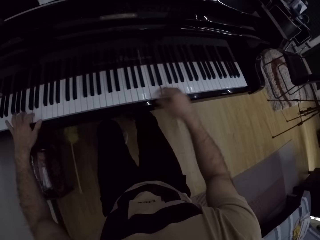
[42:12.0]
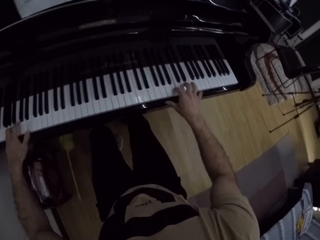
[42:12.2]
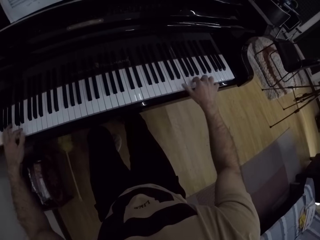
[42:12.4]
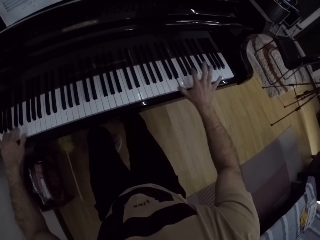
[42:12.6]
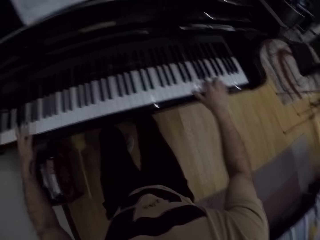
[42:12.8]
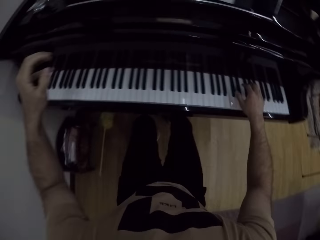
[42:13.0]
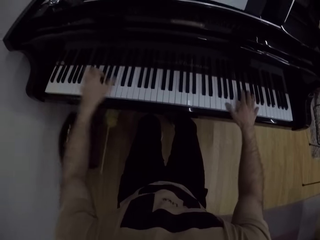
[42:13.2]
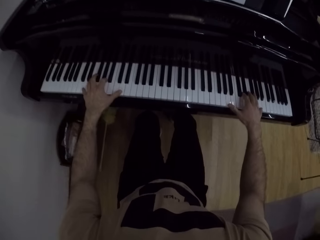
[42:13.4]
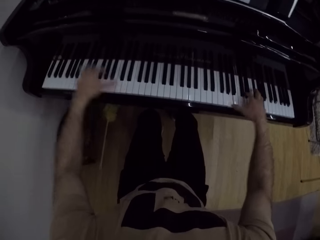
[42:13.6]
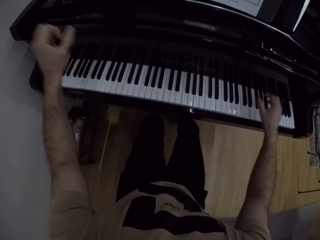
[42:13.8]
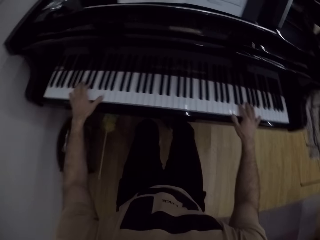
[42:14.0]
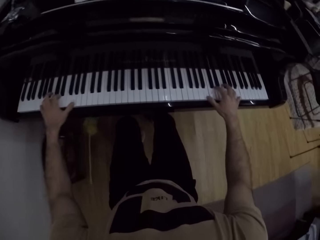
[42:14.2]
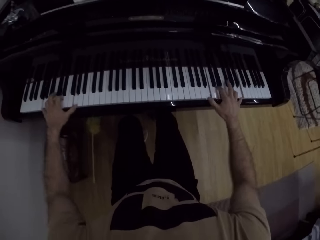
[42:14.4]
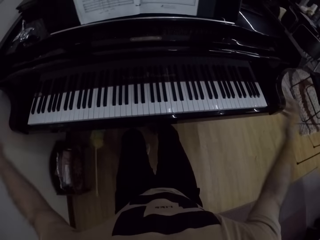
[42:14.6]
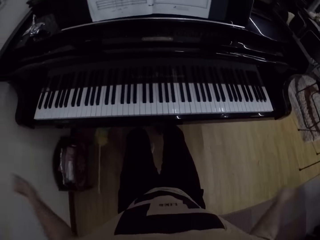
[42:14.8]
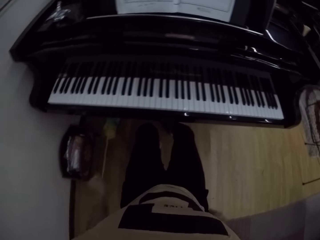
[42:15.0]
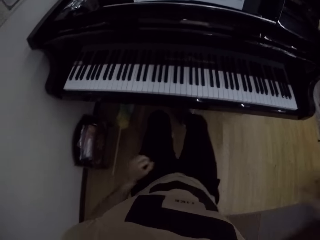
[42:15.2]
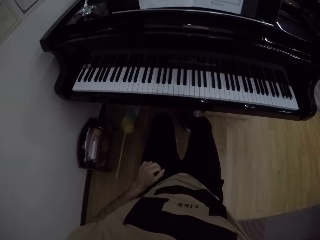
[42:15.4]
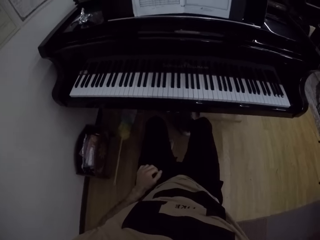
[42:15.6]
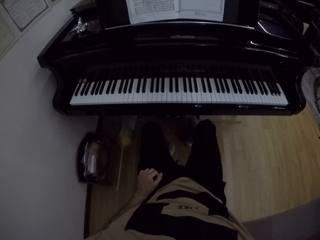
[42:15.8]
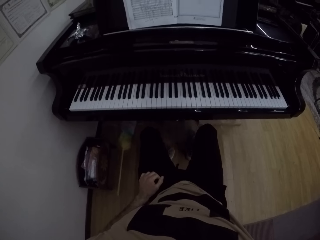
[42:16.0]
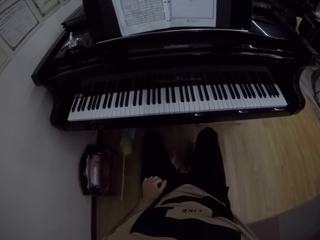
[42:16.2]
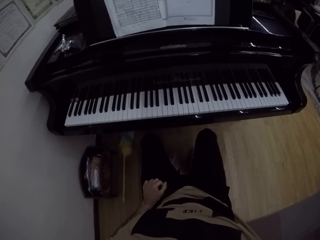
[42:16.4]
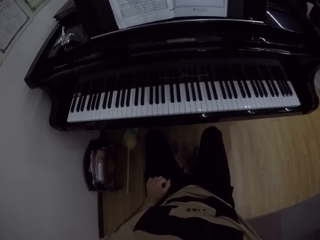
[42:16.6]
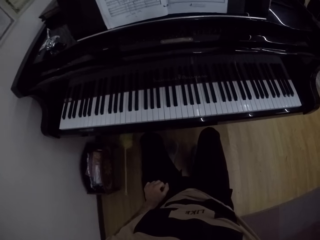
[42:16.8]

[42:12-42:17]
The camera wearer removes both hands from the piano. He raises his right hand to his face.
